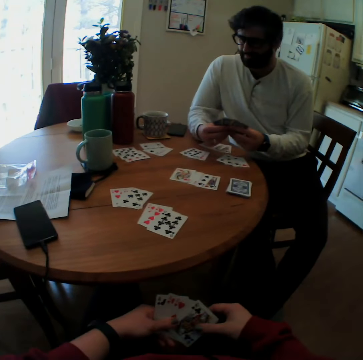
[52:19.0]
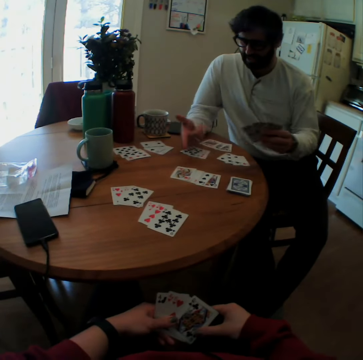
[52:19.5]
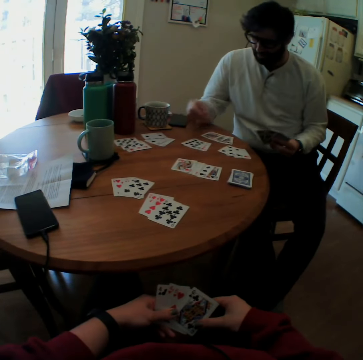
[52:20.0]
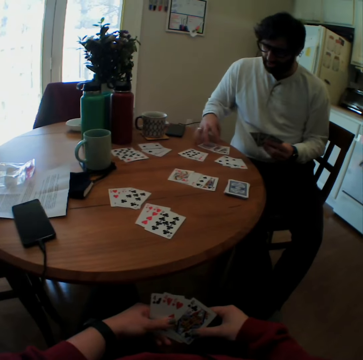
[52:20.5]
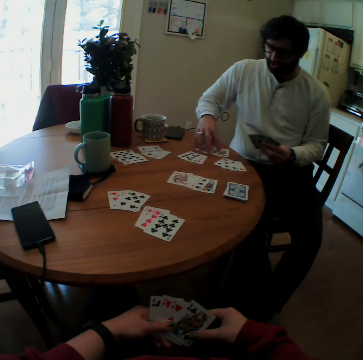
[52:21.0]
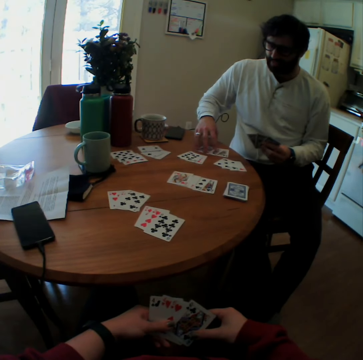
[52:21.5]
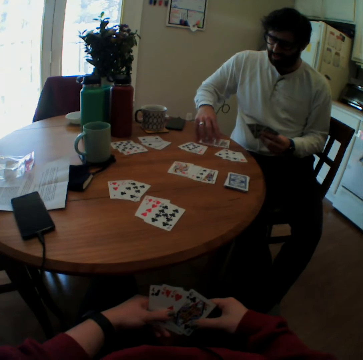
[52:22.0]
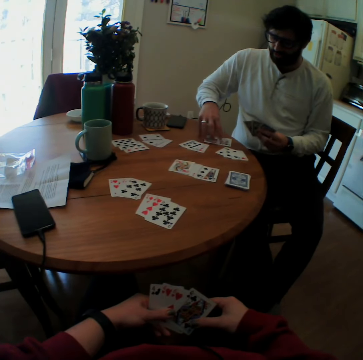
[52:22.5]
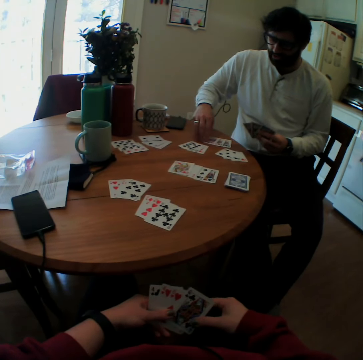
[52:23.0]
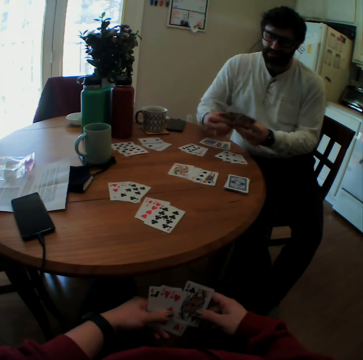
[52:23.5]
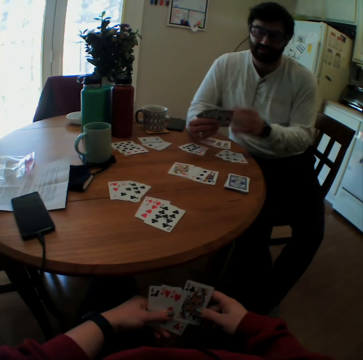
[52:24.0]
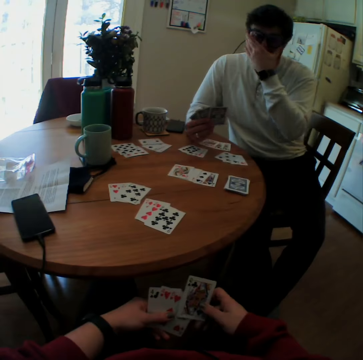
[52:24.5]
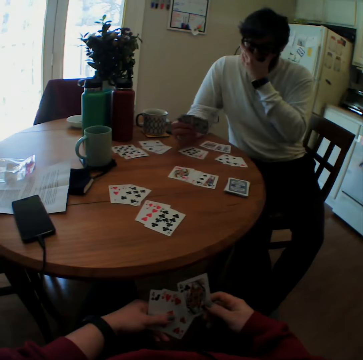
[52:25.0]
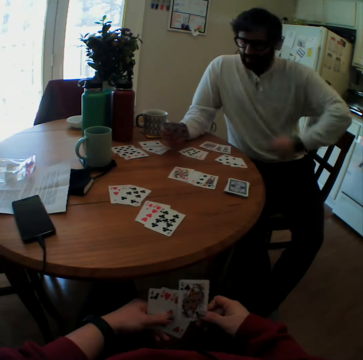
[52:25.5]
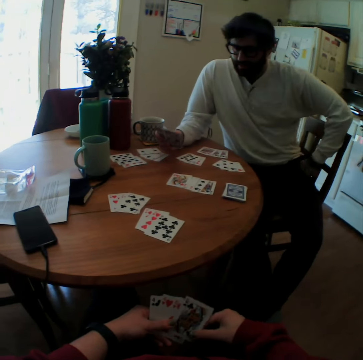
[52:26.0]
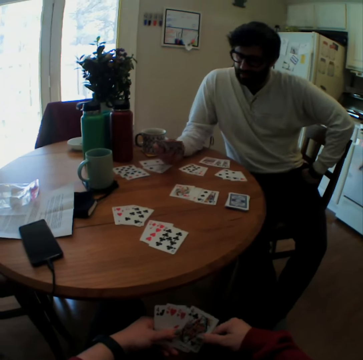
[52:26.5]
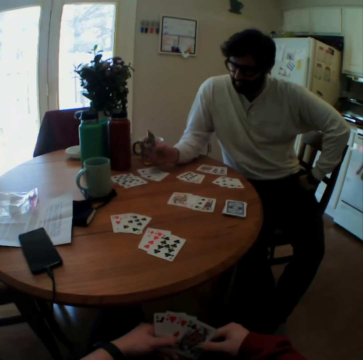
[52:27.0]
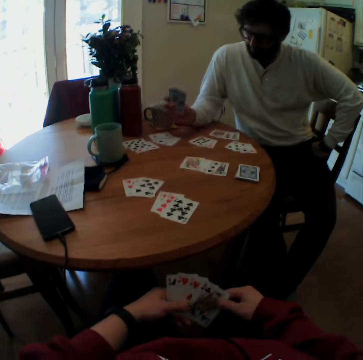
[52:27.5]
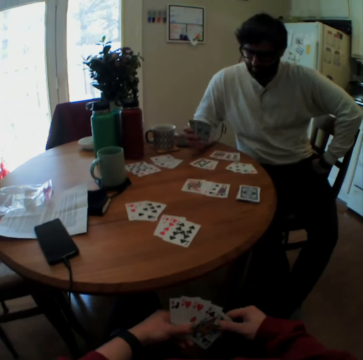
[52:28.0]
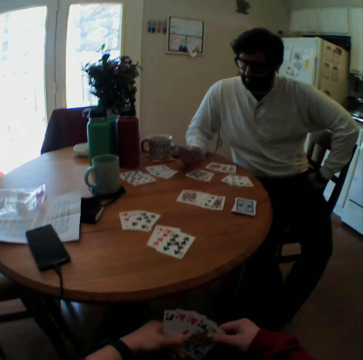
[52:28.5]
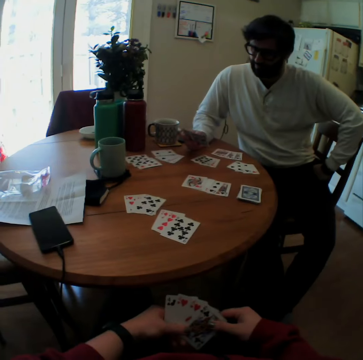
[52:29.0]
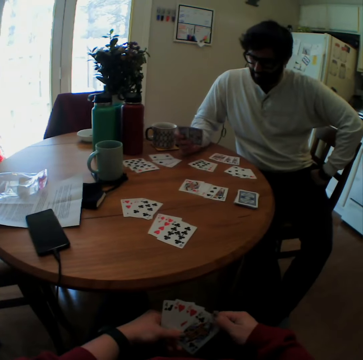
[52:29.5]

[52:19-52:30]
The camera wearer looks at the card. A person touches the card.

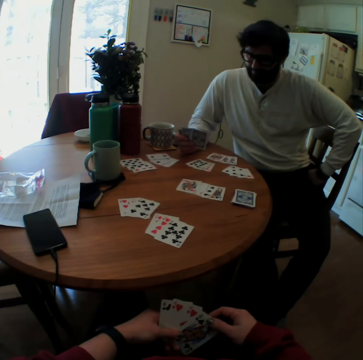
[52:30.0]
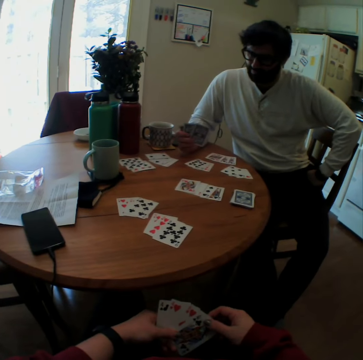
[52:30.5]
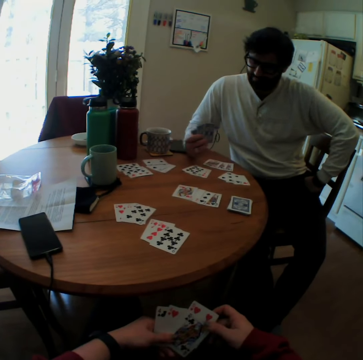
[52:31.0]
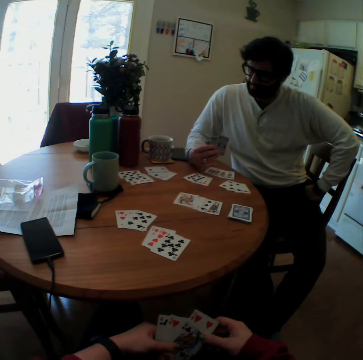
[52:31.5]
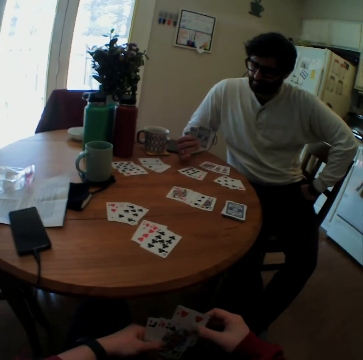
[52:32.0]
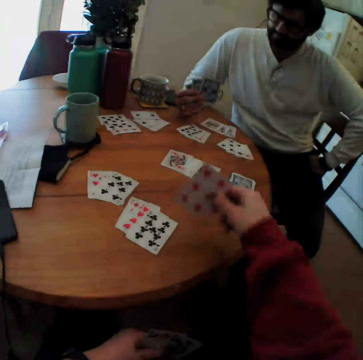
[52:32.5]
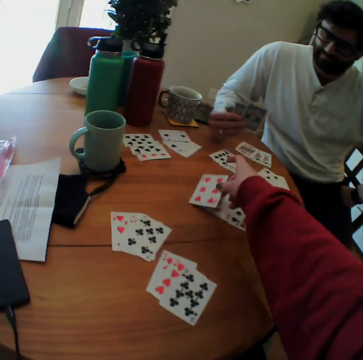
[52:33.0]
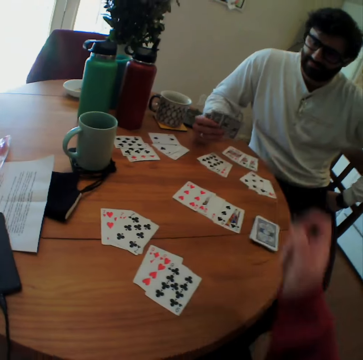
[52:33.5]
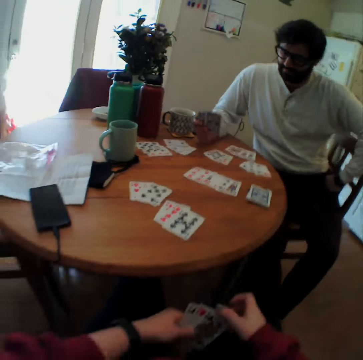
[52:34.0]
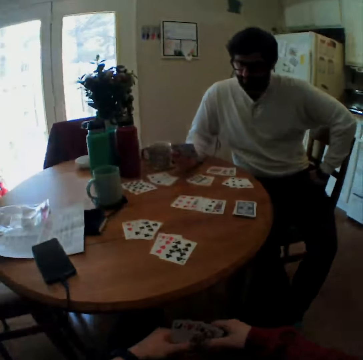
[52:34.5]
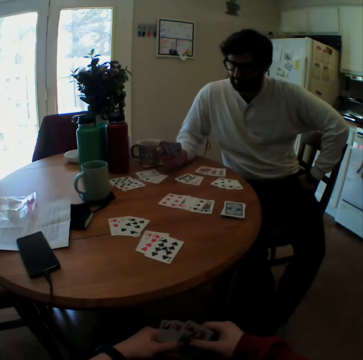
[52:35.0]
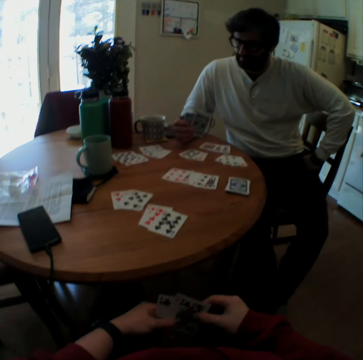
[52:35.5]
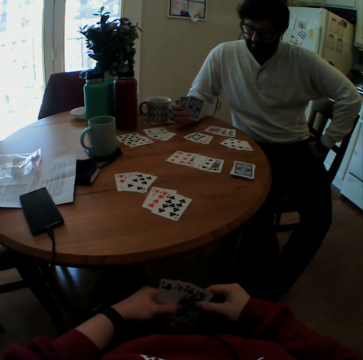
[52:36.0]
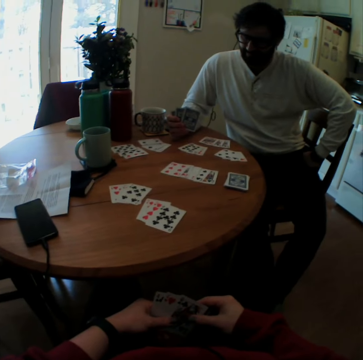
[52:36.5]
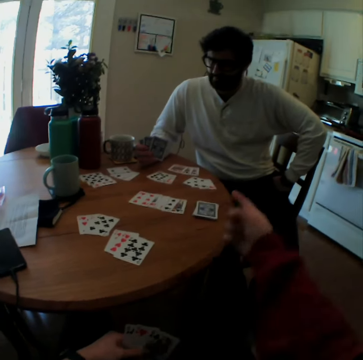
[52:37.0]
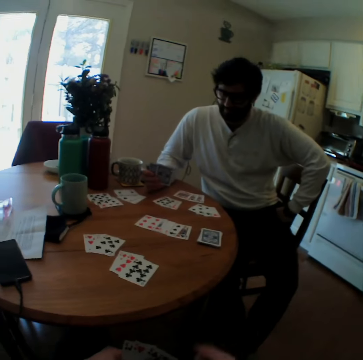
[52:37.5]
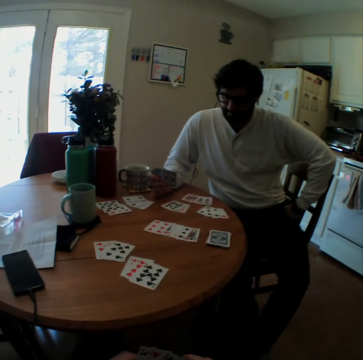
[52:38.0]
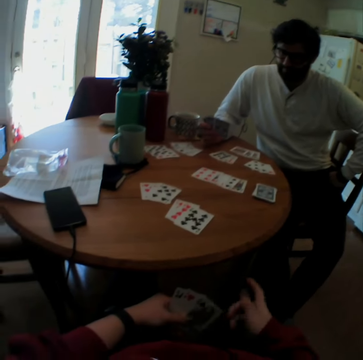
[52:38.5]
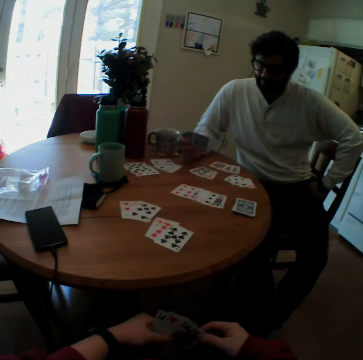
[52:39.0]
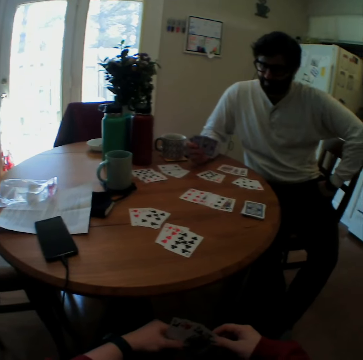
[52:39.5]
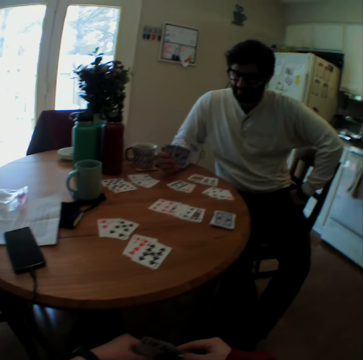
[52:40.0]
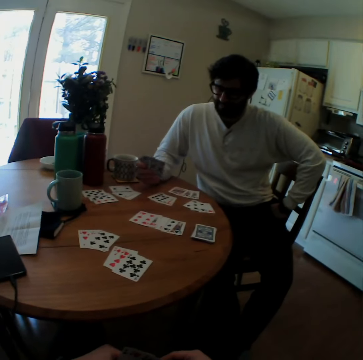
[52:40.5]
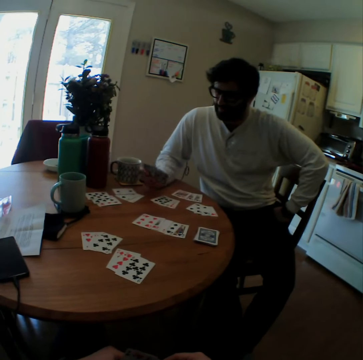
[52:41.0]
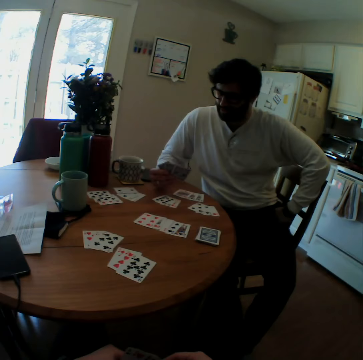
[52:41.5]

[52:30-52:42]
The camera wearer puts the card on the table. They point at the card.

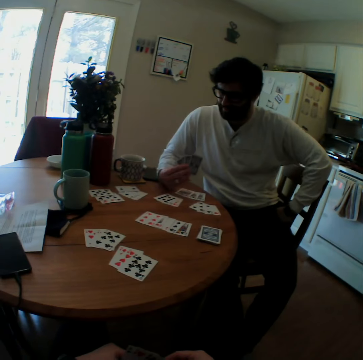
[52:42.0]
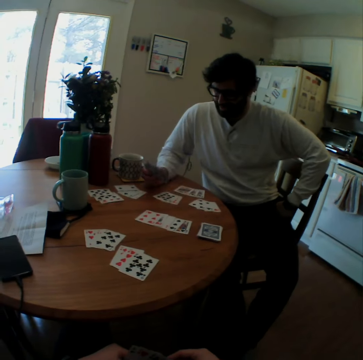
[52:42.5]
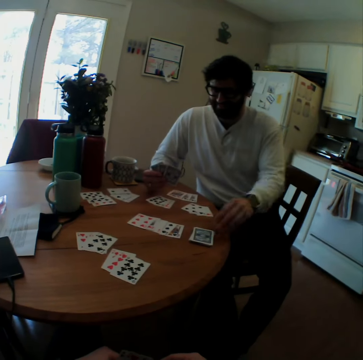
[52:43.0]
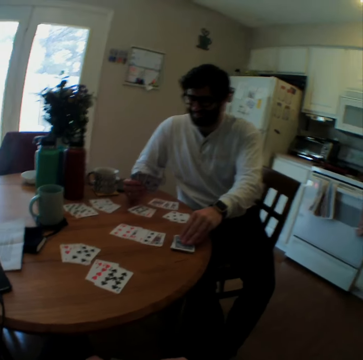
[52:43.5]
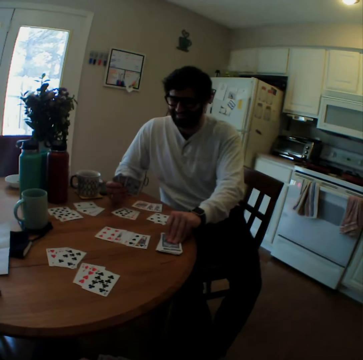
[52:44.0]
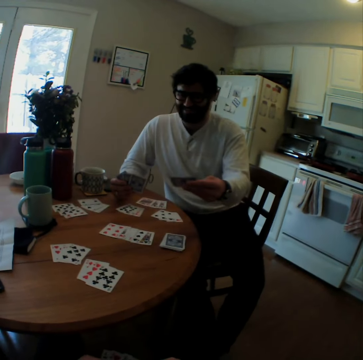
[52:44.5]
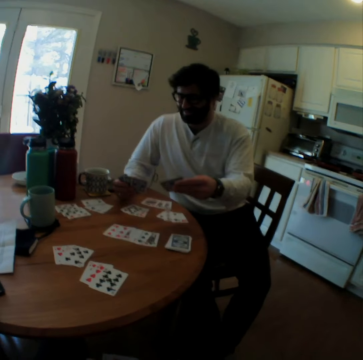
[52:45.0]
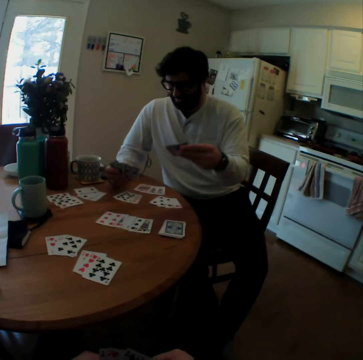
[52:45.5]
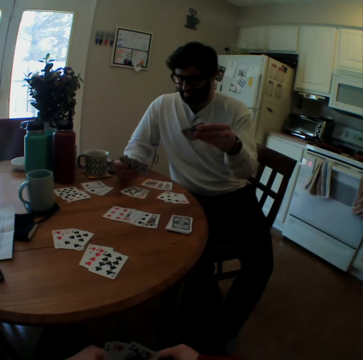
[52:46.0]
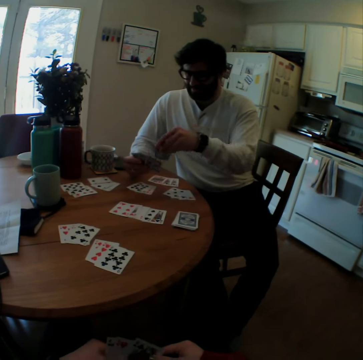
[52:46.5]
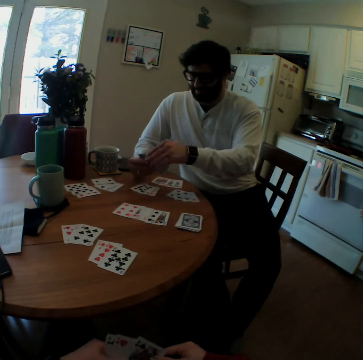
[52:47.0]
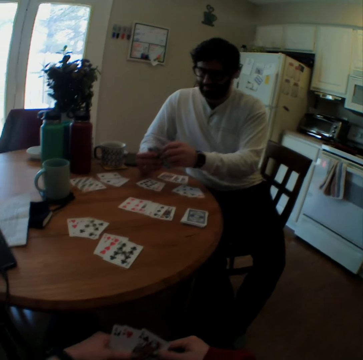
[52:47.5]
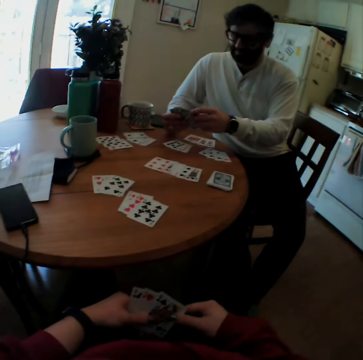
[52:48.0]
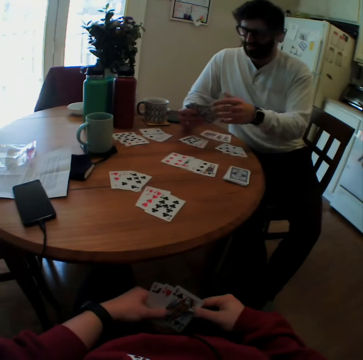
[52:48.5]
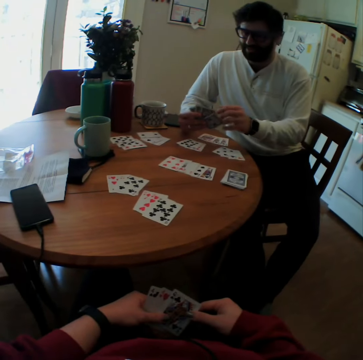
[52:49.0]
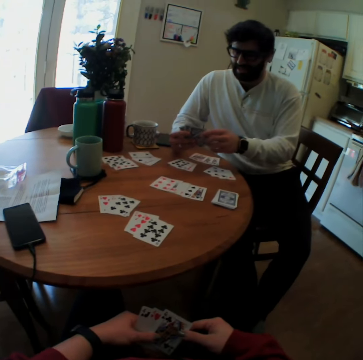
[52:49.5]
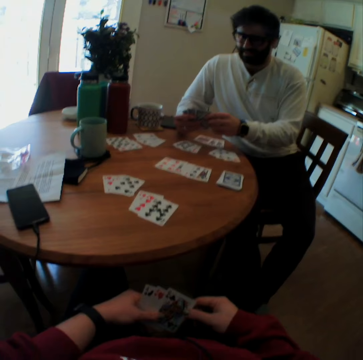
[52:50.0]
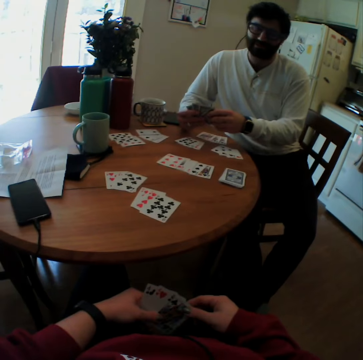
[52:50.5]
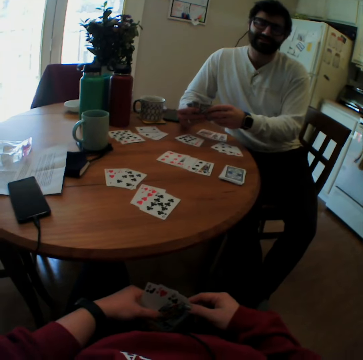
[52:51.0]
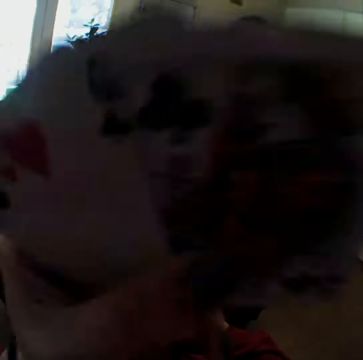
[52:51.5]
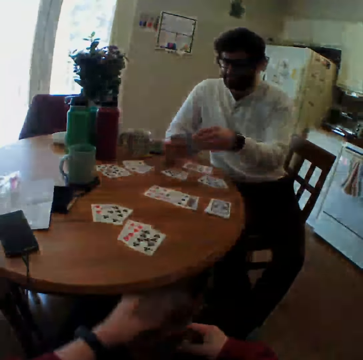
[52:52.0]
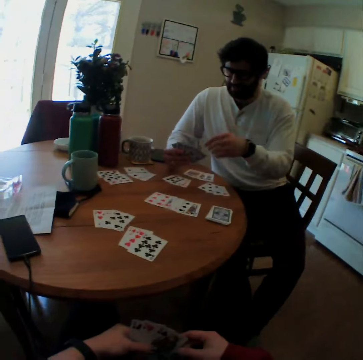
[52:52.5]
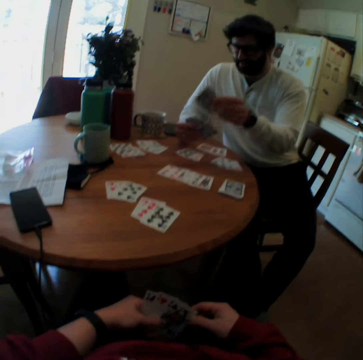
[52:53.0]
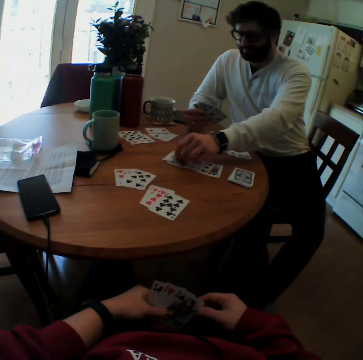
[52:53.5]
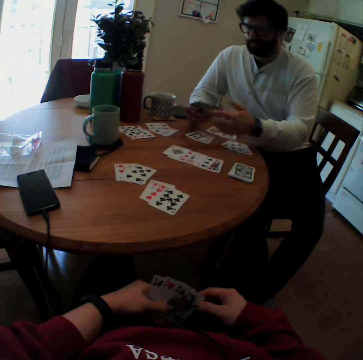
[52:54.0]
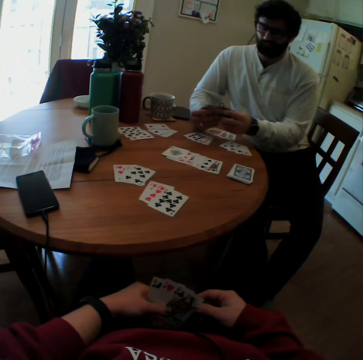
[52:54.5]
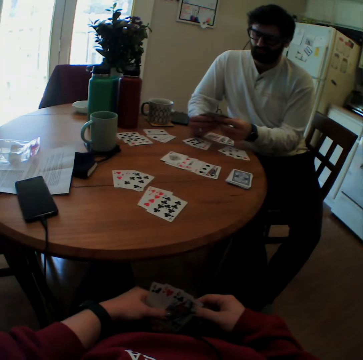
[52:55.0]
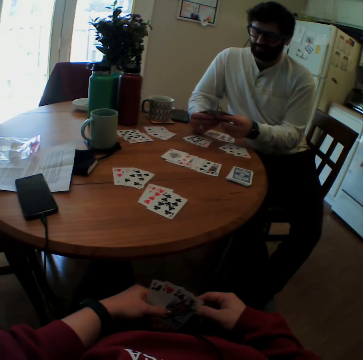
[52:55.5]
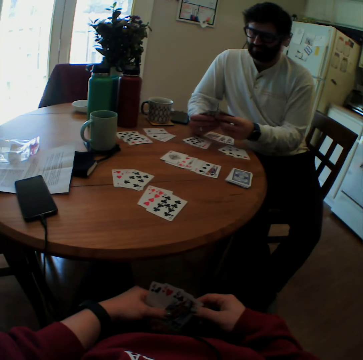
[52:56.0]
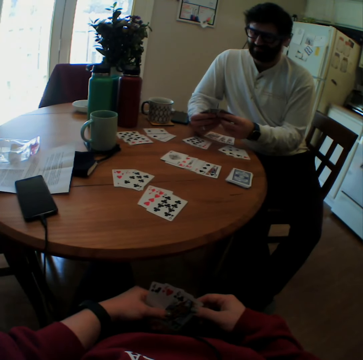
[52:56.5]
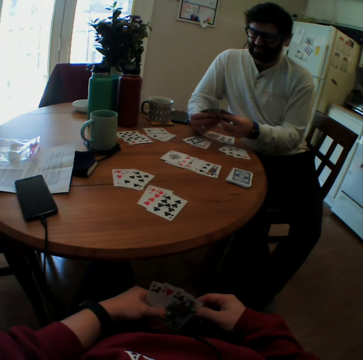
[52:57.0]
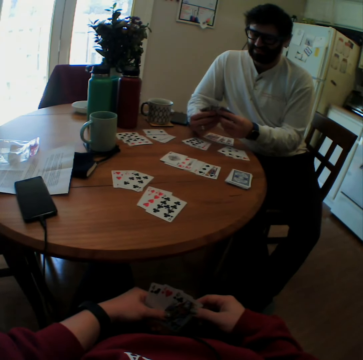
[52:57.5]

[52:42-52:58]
A person picks up cards on the table. The person looks at the cards. The person places the card on the table.
